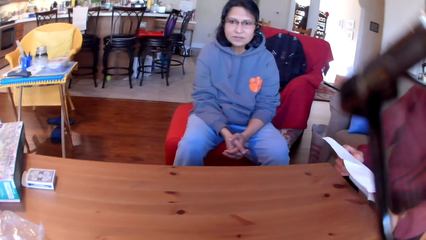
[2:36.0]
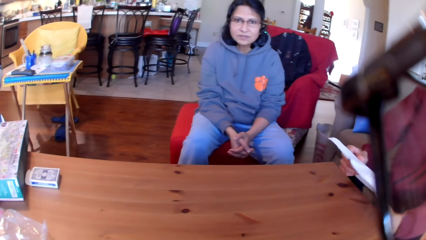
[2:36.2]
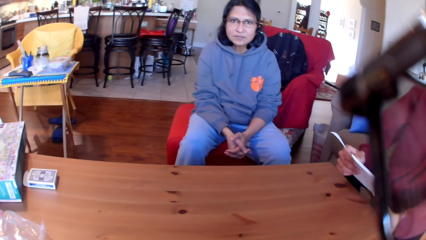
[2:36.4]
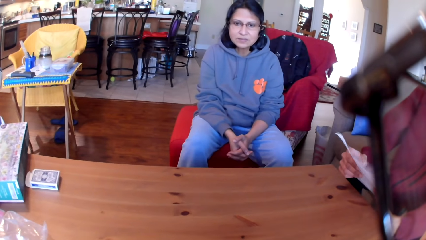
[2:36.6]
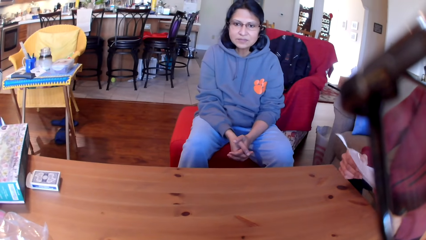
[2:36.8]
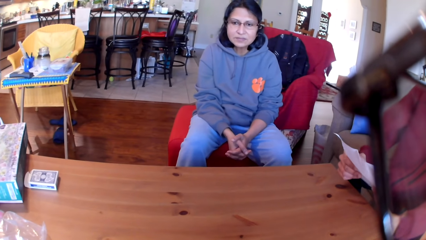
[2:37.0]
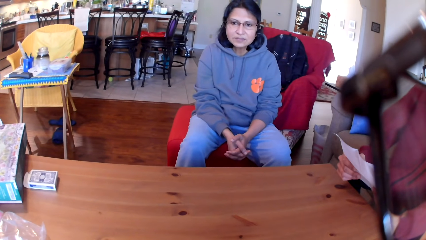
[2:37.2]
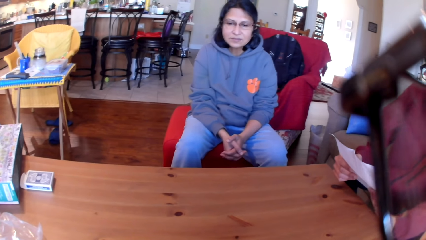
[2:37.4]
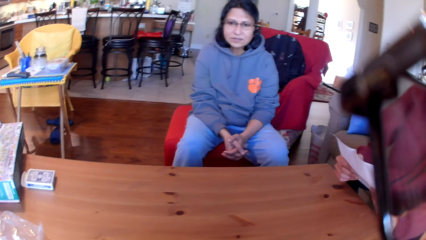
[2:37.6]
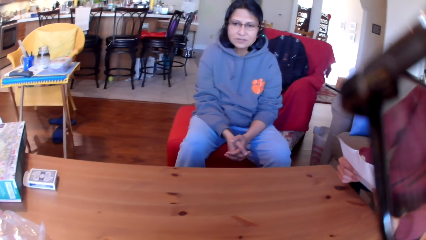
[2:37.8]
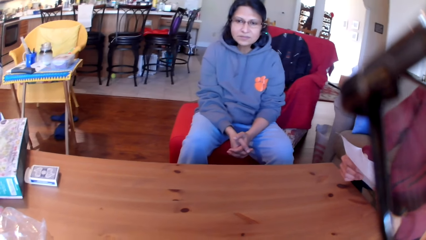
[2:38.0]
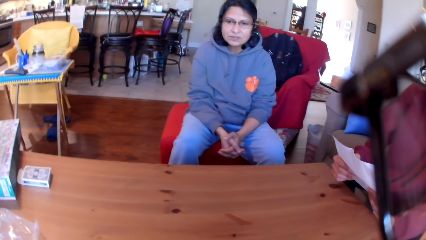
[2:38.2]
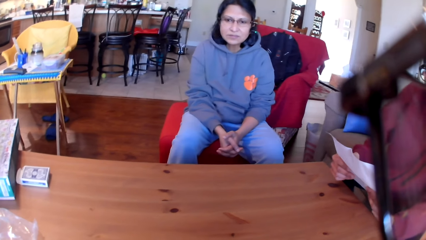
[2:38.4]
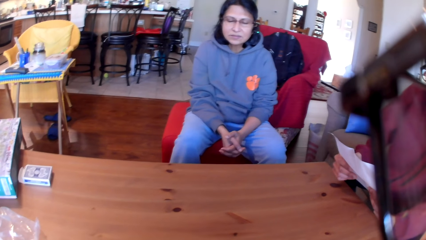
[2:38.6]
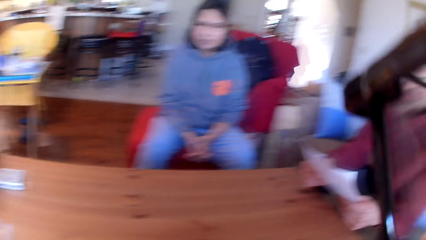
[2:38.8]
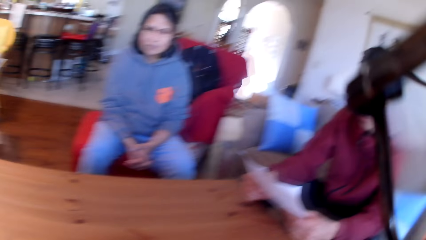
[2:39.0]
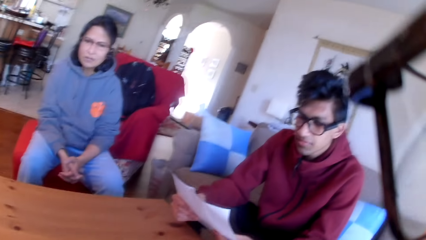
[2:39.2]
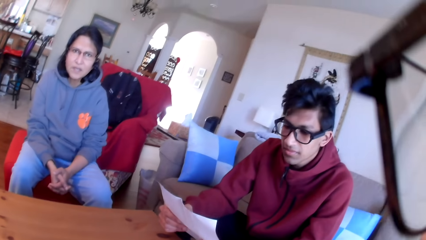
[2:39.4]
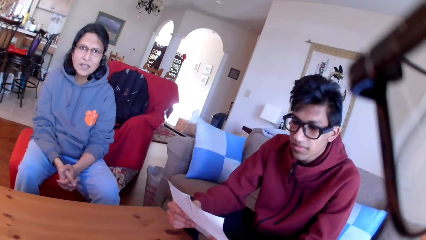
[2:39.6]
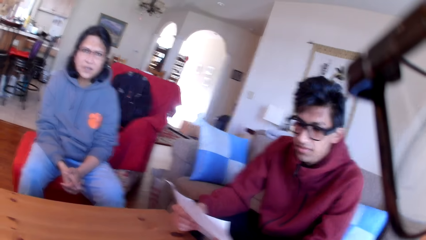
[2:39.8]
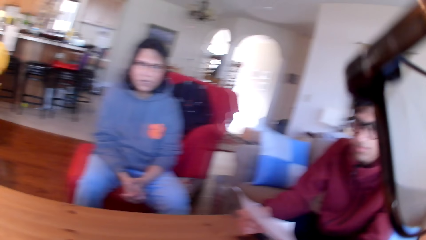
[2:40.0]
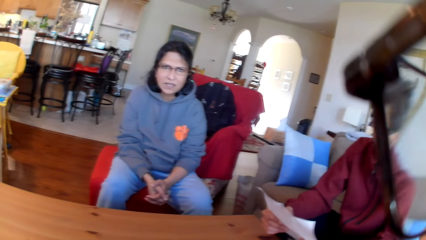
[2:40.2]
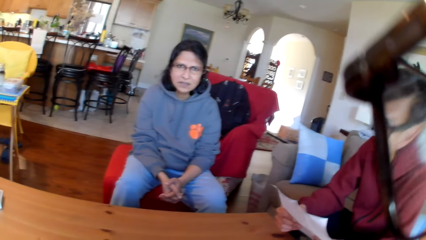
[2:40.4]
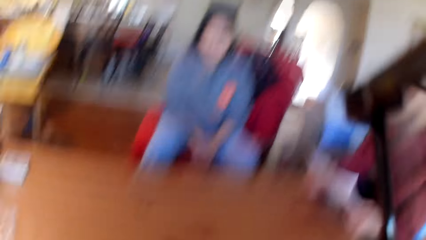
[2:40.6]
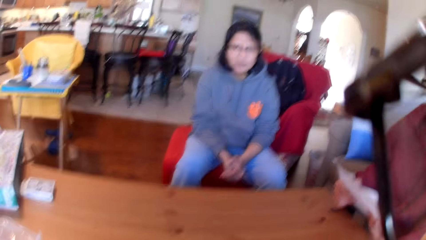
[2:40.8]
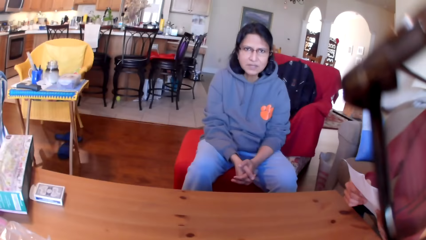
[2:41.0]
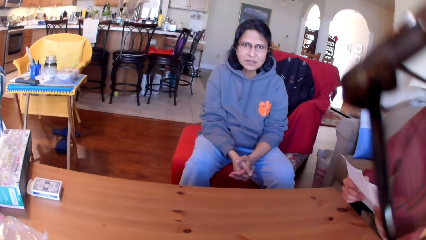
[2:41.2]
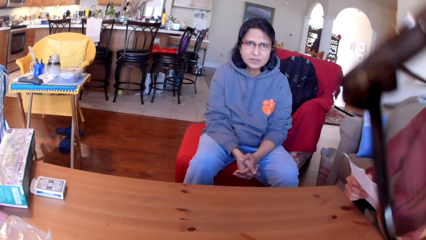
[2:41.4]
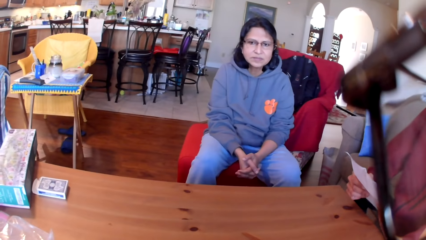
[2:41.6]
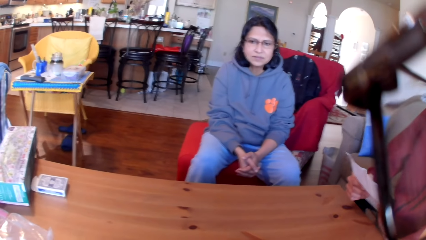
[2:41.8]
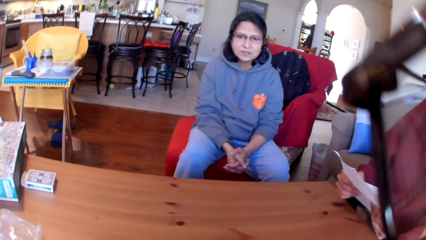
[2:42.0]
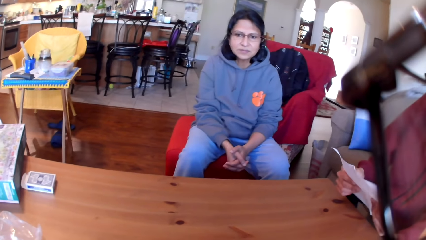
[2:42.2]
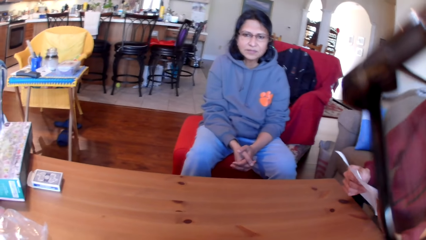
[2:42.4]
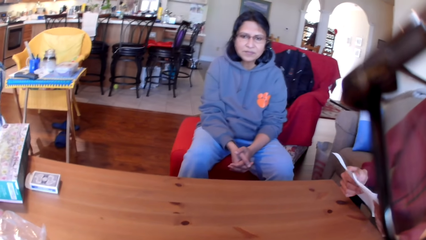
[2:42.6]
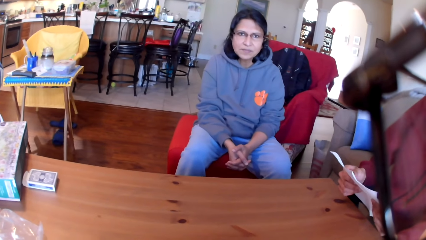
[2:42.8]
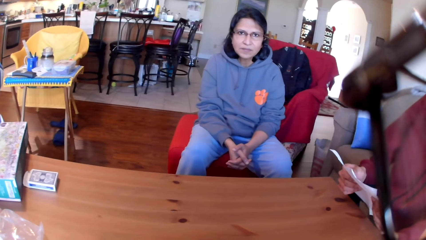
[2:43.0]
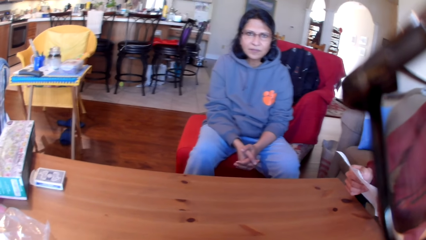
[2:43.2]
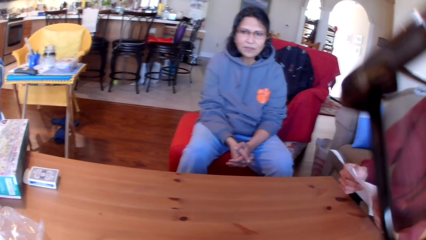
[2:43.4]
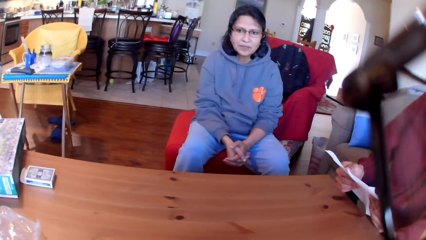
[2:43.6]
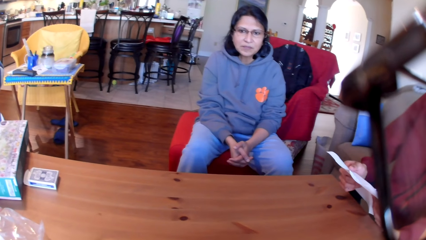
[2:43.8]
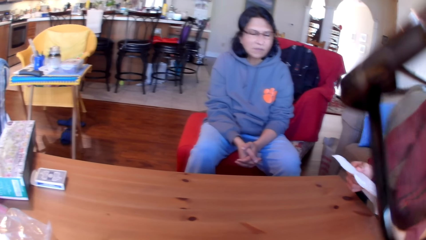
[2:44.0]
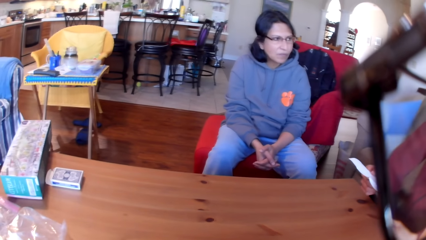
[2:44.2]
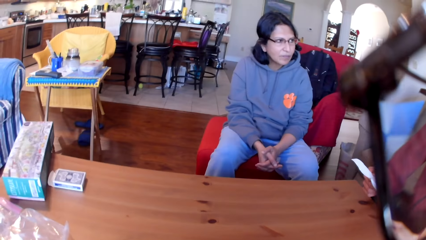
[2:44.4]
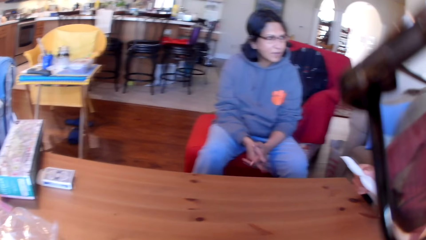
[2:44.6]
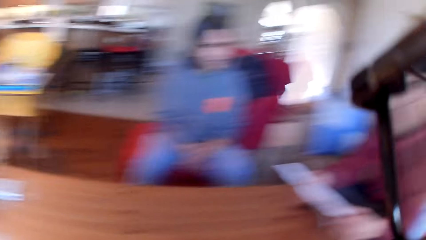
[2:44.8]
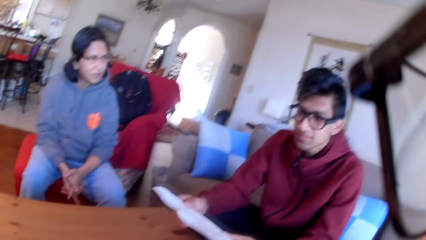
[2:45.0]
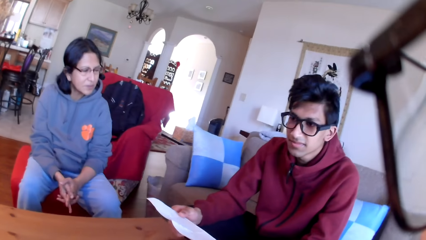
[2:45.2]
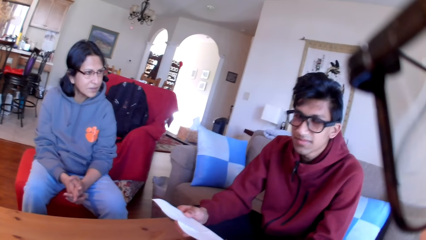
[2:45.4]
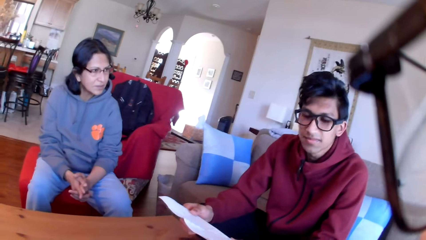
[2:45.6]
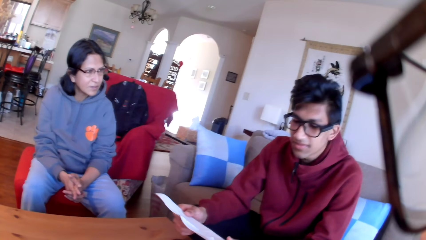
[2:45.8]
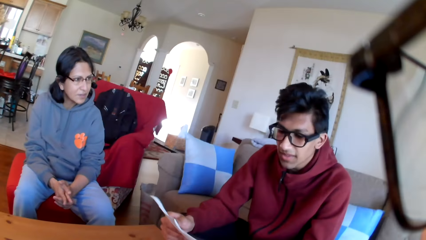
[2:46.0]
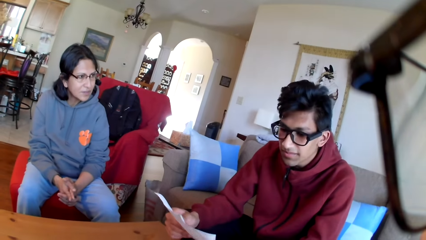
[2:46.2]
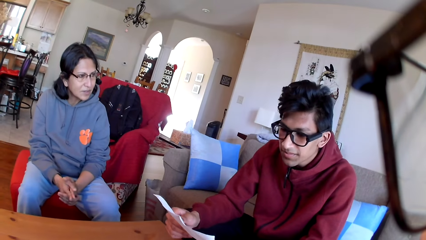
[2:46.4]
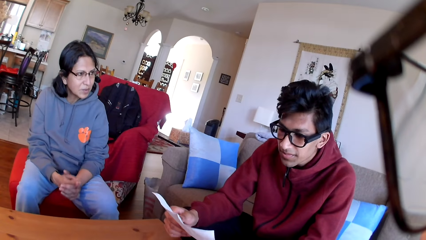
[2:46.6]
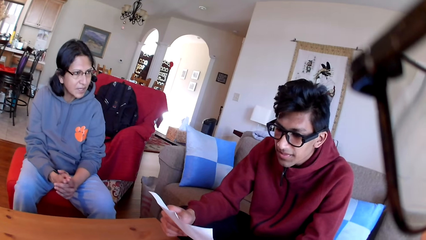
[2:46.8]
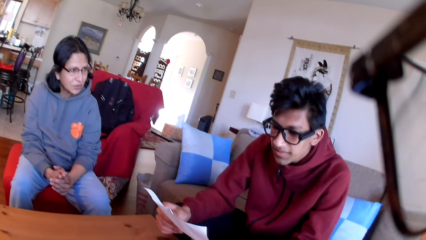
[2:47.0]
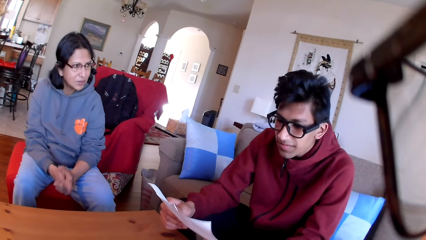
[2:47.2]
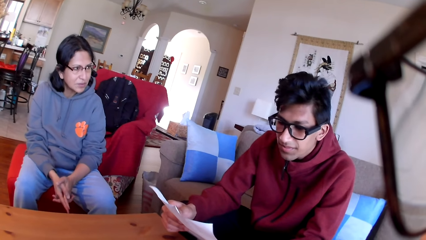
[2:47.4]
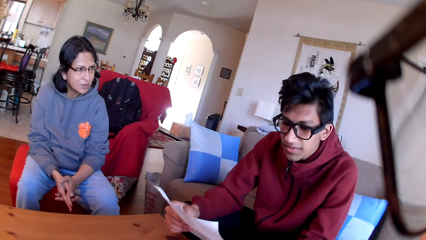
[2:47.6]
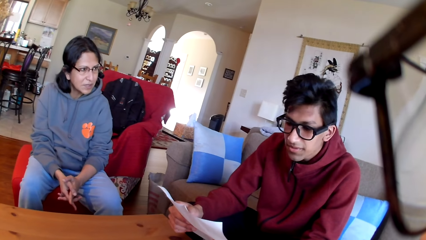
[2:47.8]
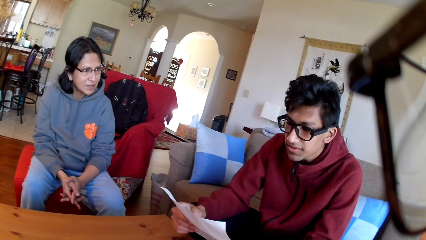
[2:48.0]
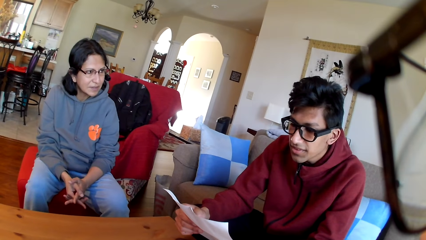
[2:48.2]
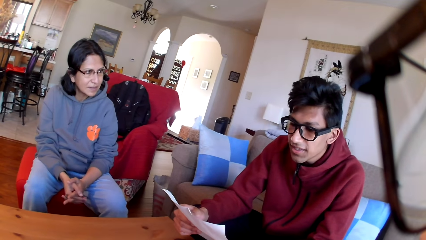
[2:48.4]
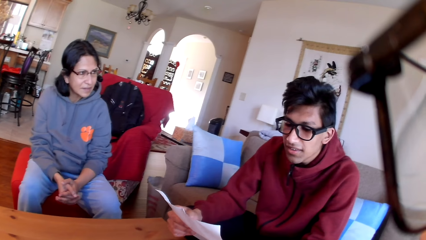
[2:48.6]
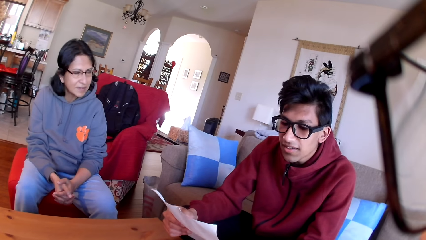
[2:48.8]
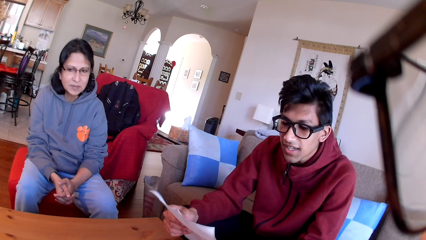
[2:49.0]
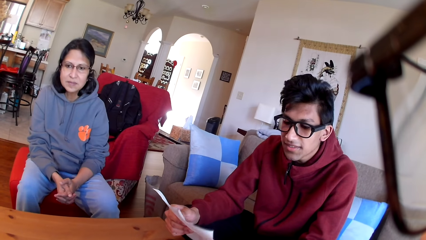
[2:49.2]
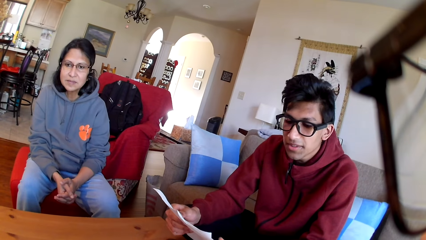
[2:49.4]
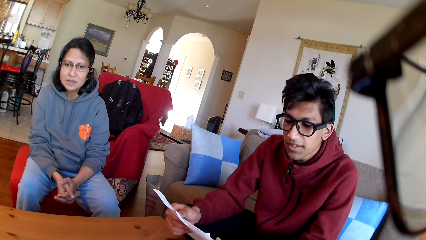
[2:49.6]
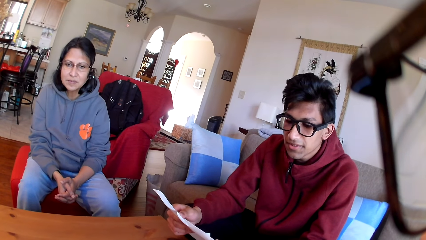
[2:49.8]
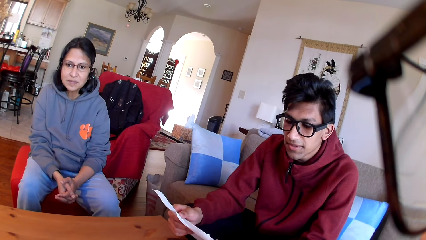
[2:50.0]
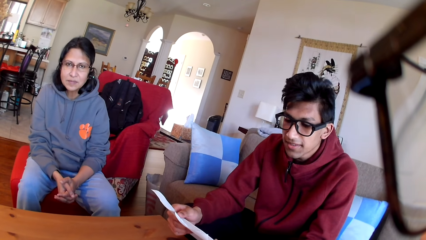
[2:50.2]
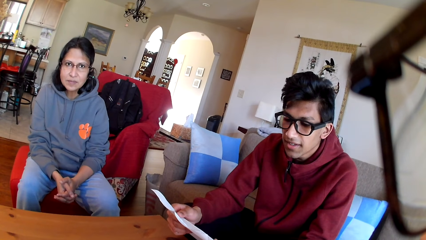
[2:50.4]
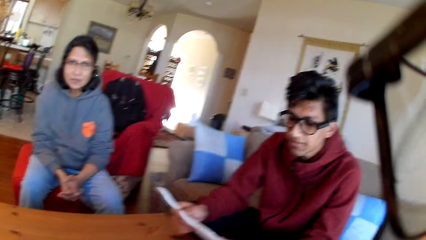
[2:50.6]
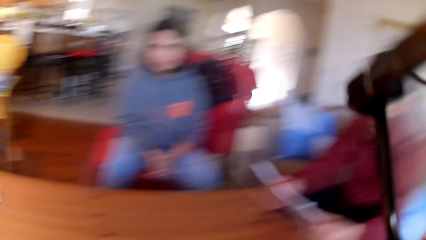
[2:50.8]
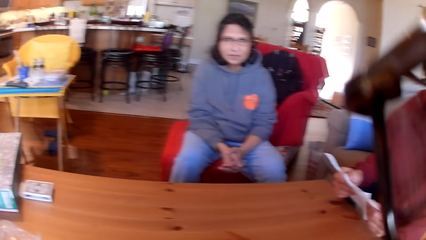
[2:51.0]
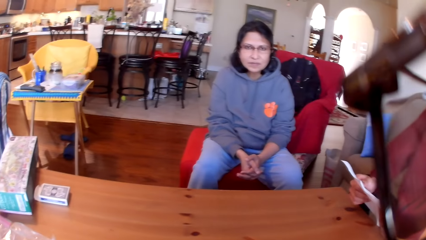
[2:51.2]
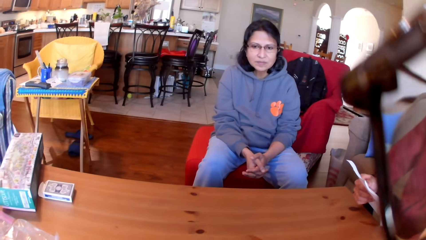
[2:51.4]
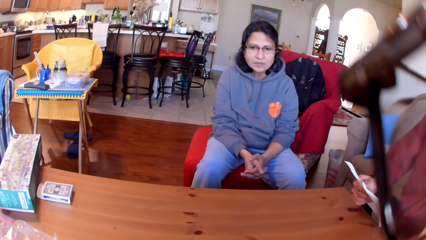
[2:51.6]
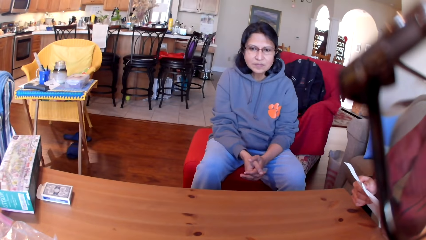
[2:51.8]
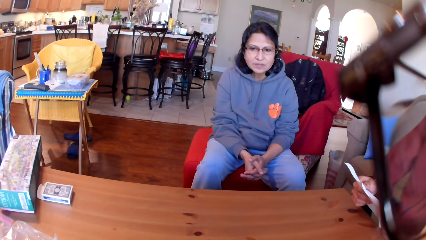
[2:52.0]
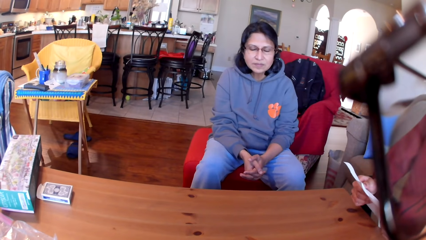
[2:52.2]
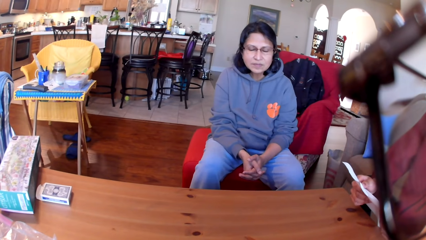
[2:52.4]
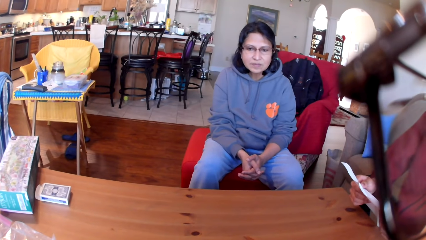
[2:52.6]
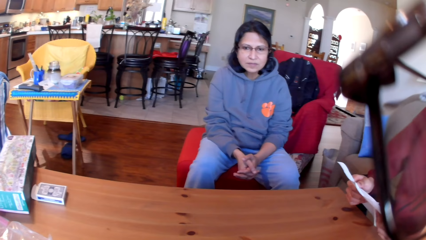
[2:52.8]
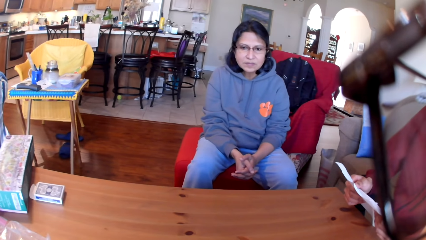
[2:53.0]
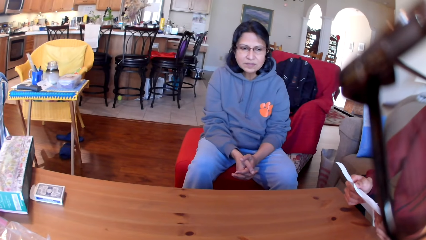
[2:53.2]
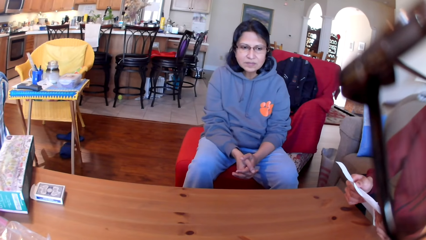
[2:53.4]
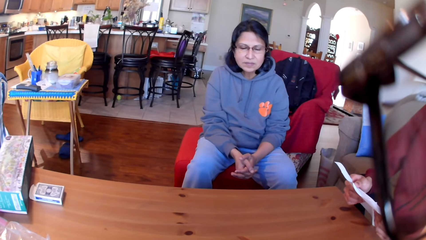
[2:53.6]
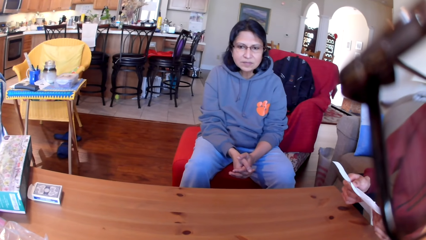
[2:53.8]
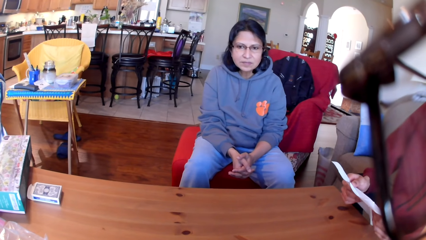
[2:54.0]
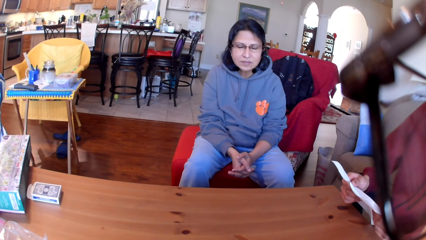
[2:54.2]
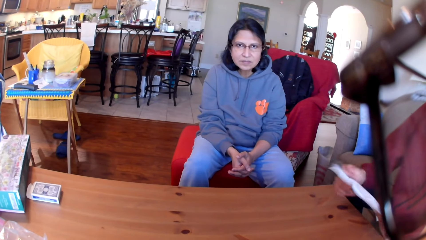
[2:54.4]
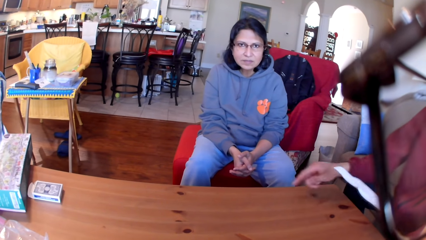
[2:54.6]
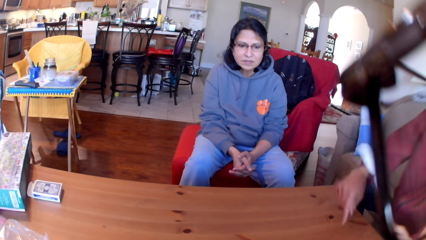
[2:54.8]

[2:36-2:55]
A person stares at the paper in his hands. The camera wearer stares at the person. Another person stares at a third person. The first person stares at the paper in his hands. The camera wearer stares at the first person. The first person stares at the paper in his hands. The camera wearer looks around the house. They stare at the other person. The first person reads the paper in his hands.
